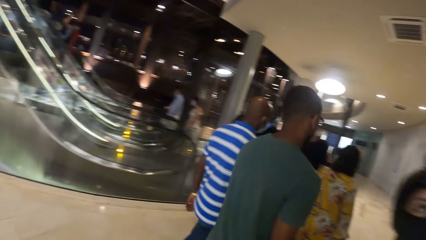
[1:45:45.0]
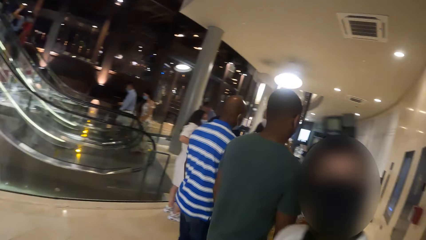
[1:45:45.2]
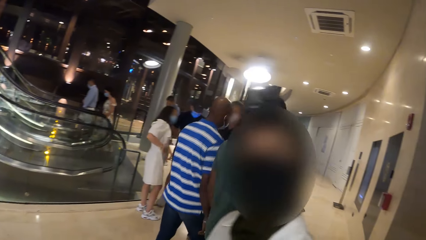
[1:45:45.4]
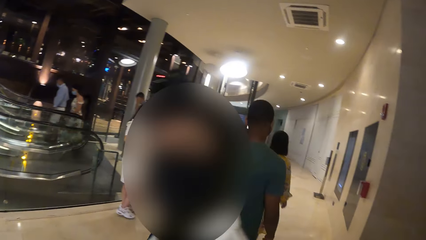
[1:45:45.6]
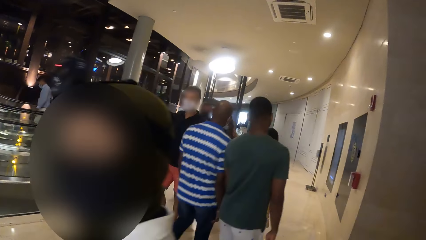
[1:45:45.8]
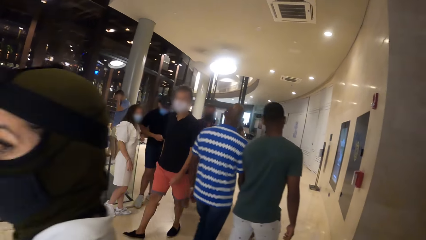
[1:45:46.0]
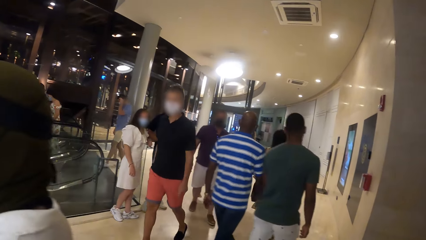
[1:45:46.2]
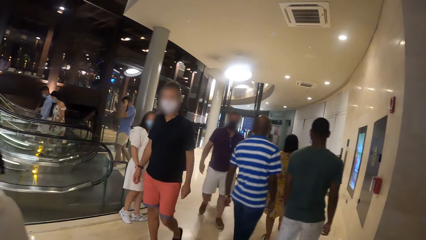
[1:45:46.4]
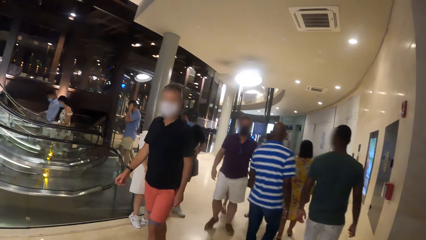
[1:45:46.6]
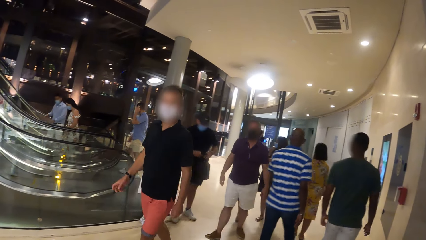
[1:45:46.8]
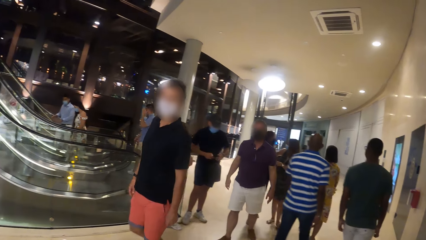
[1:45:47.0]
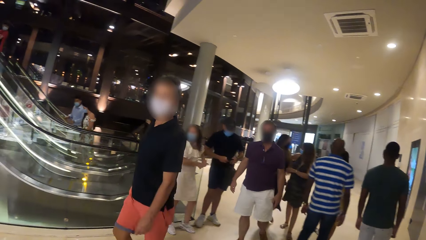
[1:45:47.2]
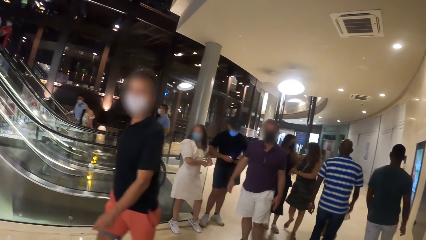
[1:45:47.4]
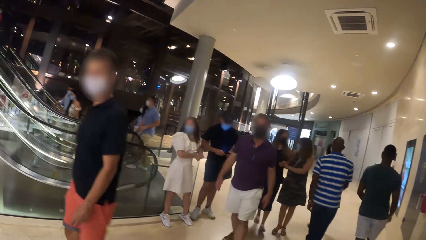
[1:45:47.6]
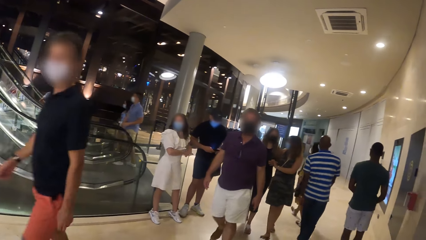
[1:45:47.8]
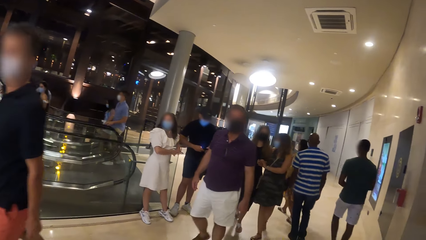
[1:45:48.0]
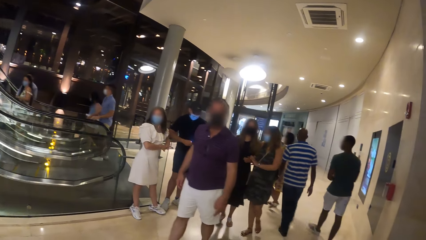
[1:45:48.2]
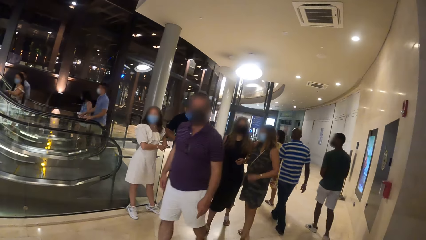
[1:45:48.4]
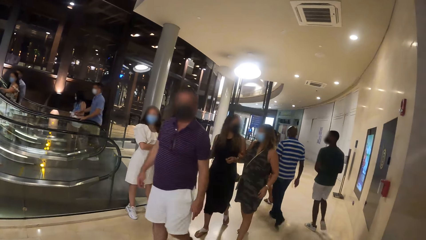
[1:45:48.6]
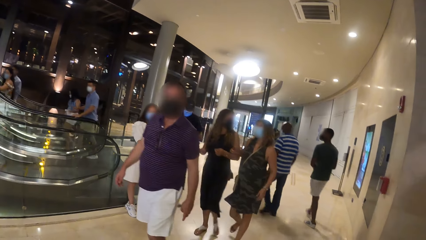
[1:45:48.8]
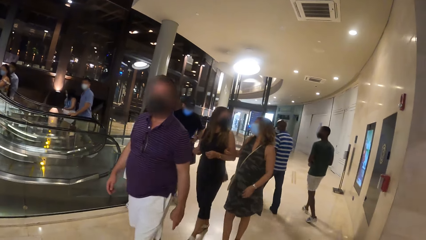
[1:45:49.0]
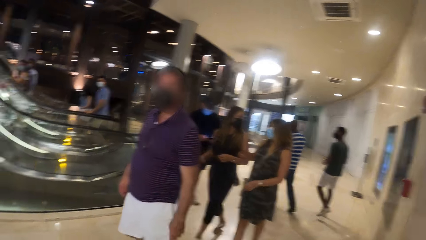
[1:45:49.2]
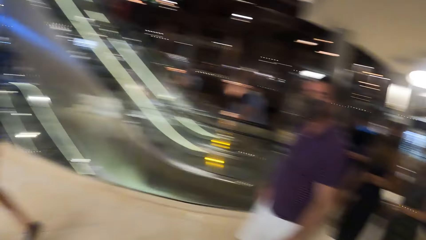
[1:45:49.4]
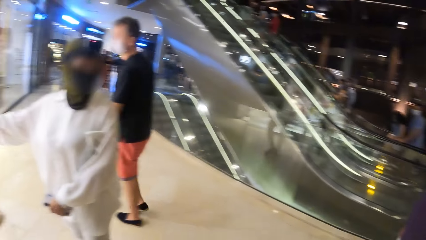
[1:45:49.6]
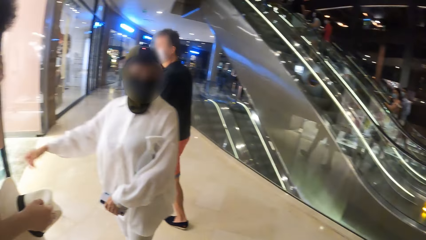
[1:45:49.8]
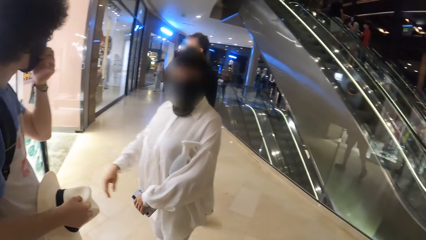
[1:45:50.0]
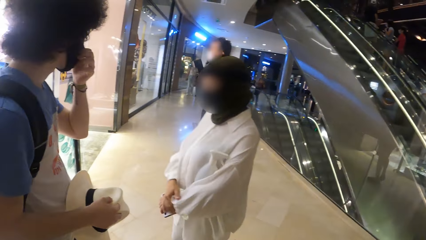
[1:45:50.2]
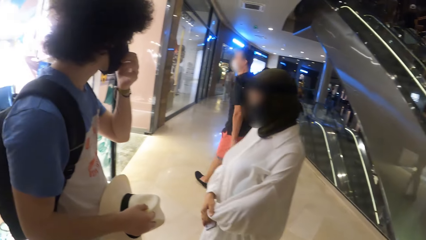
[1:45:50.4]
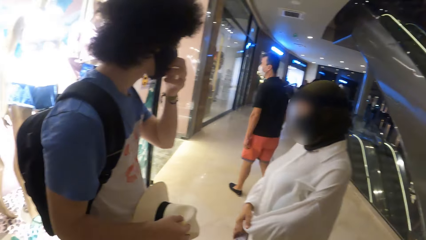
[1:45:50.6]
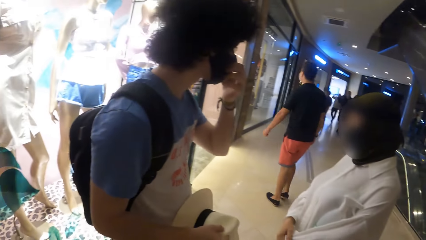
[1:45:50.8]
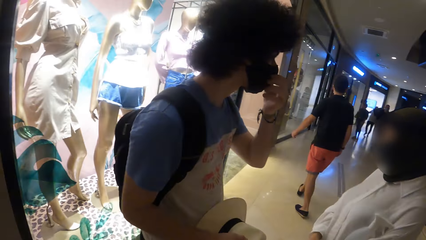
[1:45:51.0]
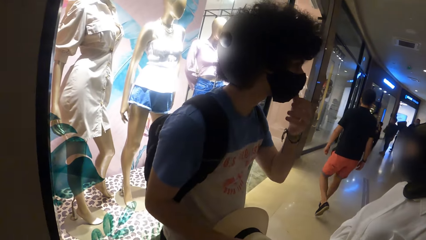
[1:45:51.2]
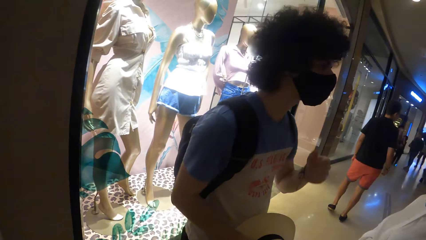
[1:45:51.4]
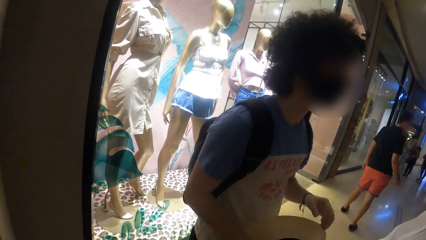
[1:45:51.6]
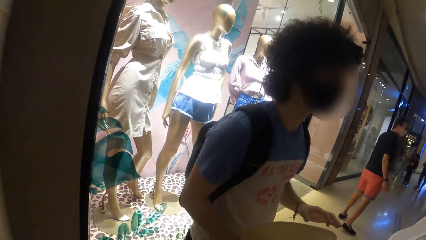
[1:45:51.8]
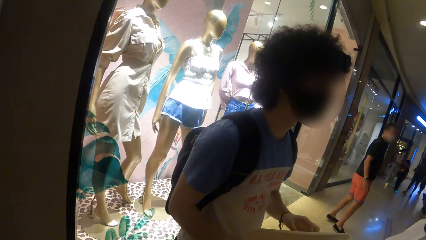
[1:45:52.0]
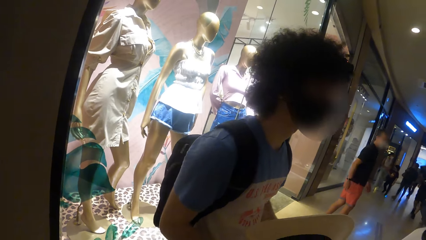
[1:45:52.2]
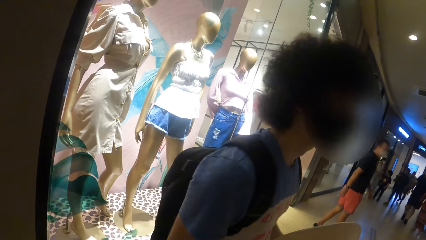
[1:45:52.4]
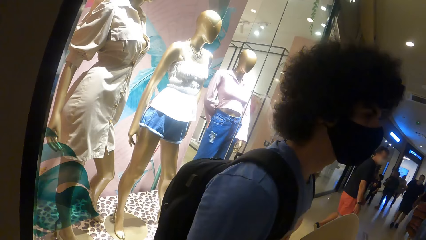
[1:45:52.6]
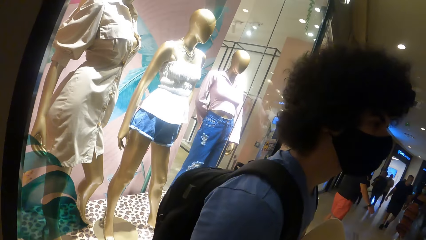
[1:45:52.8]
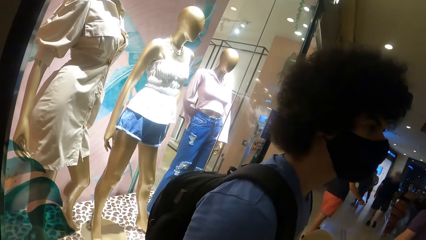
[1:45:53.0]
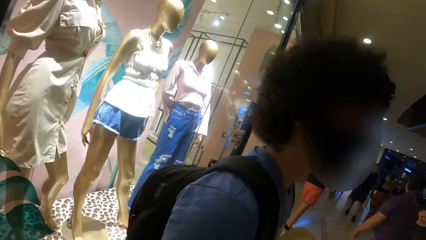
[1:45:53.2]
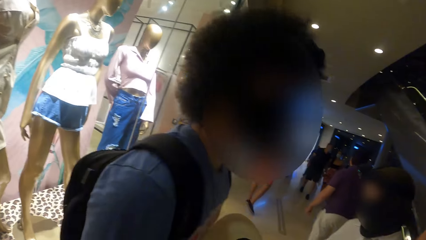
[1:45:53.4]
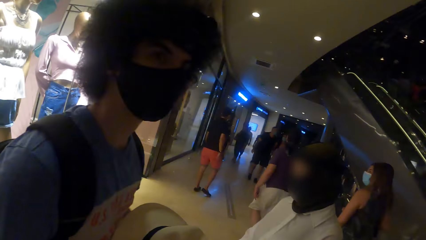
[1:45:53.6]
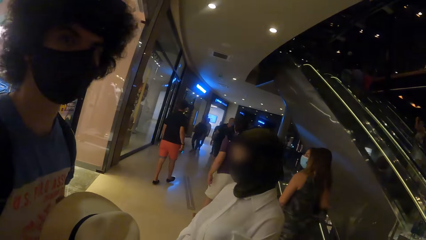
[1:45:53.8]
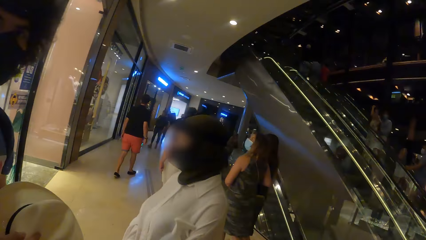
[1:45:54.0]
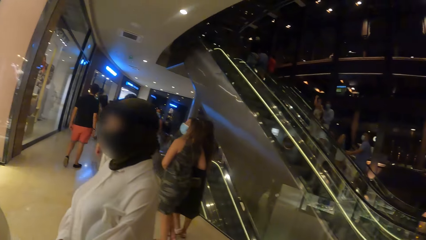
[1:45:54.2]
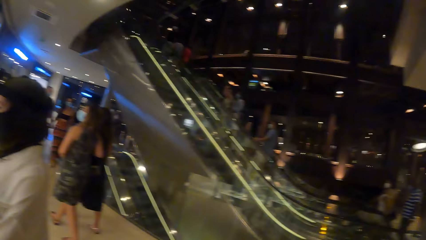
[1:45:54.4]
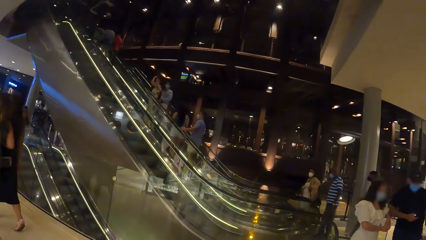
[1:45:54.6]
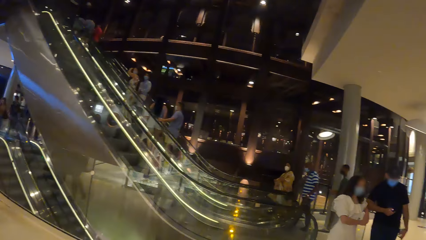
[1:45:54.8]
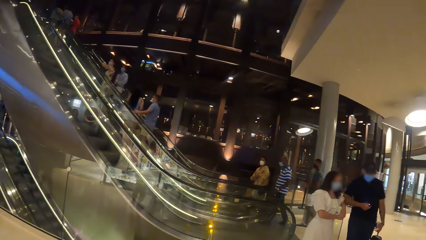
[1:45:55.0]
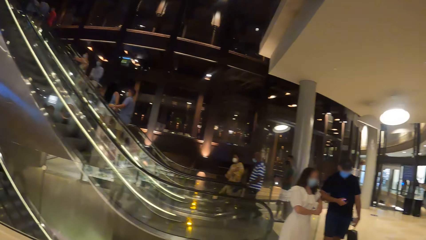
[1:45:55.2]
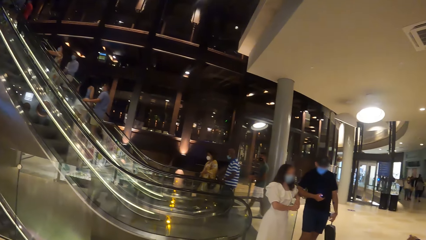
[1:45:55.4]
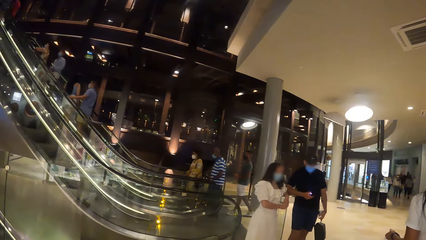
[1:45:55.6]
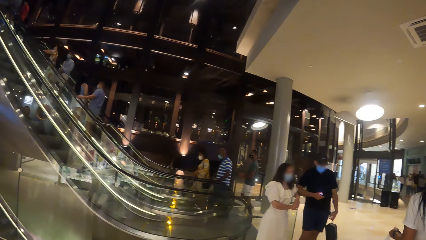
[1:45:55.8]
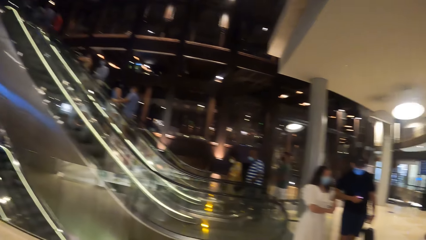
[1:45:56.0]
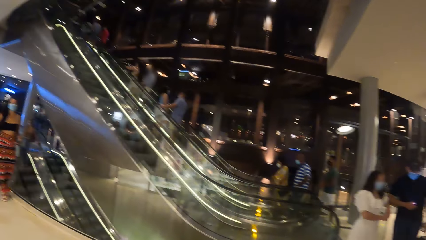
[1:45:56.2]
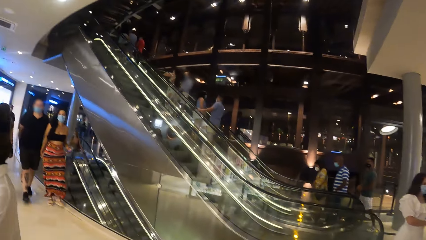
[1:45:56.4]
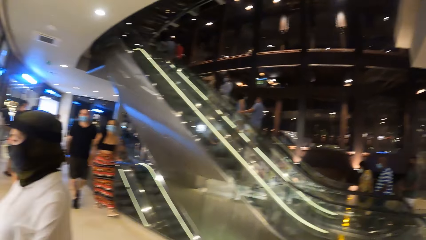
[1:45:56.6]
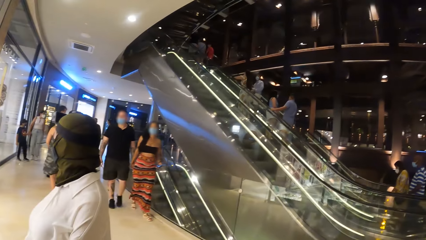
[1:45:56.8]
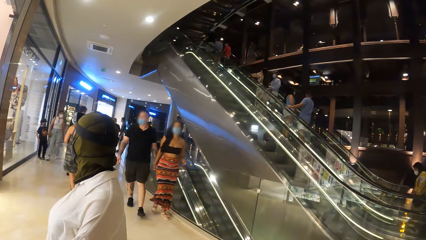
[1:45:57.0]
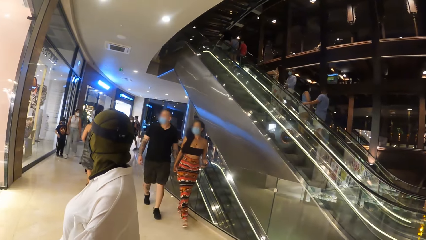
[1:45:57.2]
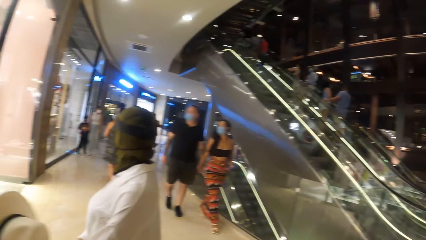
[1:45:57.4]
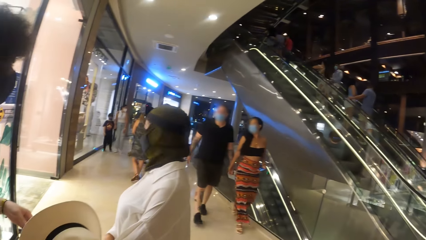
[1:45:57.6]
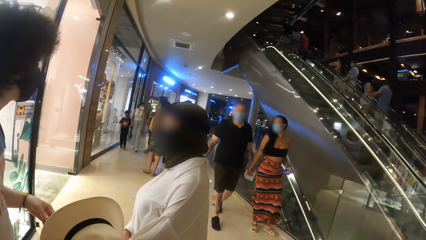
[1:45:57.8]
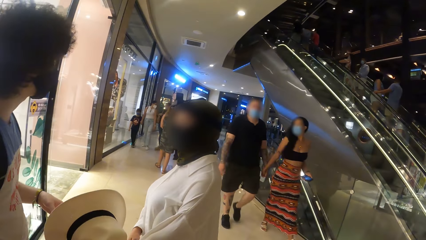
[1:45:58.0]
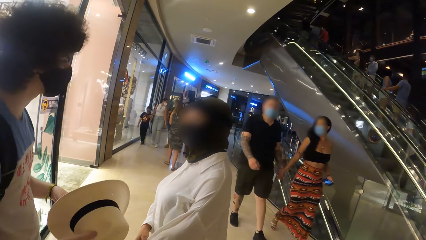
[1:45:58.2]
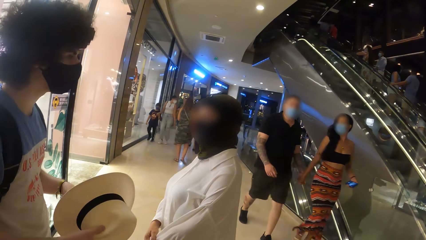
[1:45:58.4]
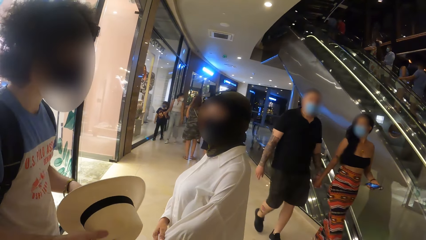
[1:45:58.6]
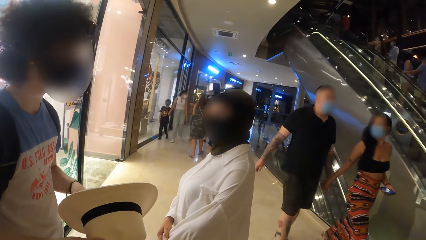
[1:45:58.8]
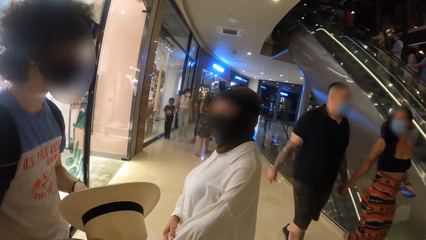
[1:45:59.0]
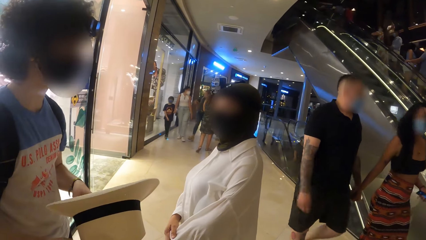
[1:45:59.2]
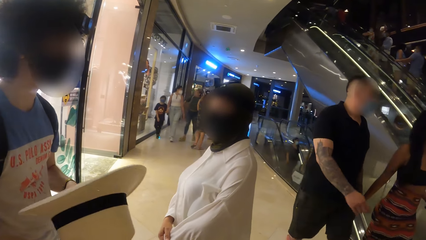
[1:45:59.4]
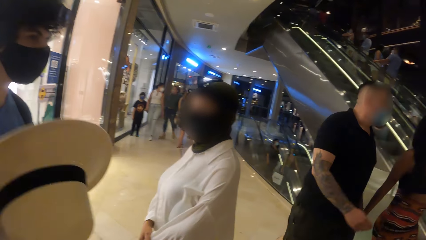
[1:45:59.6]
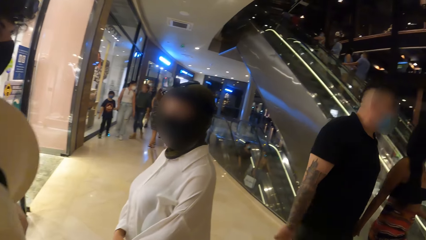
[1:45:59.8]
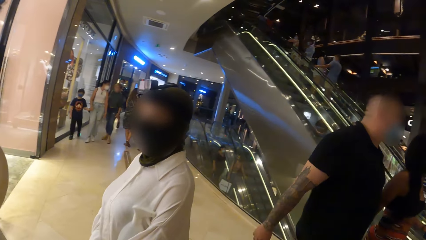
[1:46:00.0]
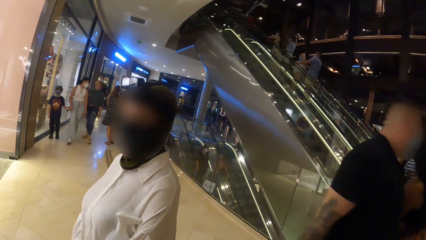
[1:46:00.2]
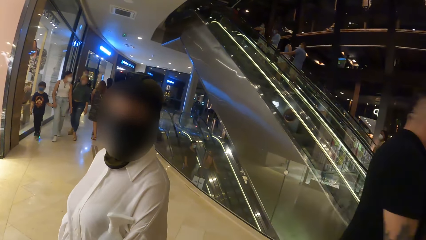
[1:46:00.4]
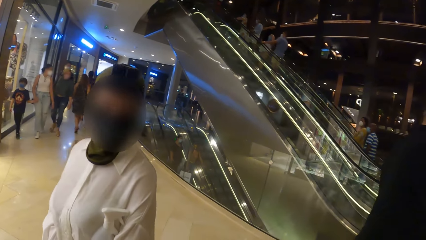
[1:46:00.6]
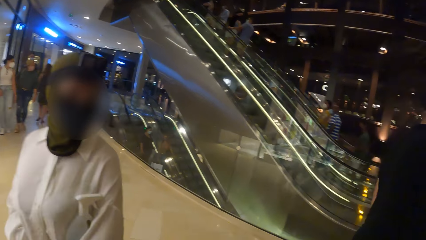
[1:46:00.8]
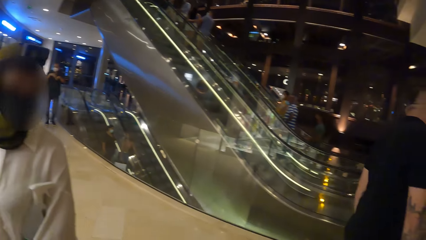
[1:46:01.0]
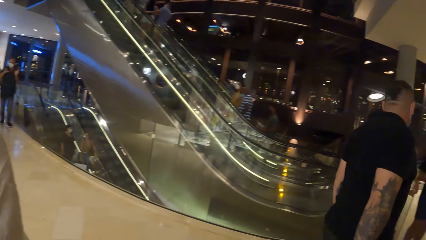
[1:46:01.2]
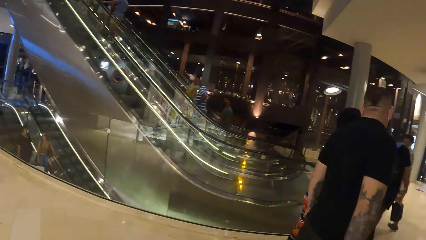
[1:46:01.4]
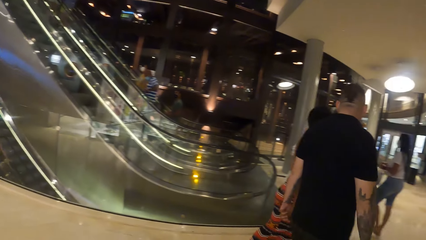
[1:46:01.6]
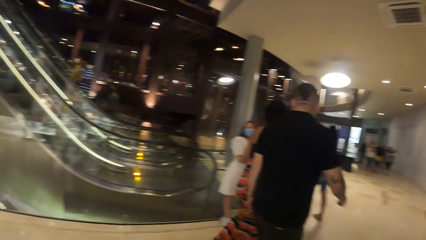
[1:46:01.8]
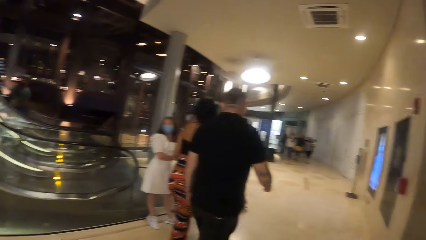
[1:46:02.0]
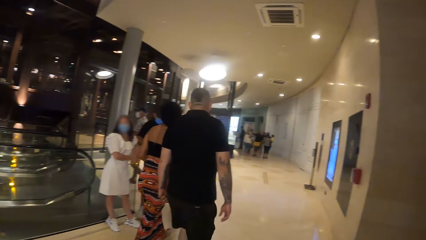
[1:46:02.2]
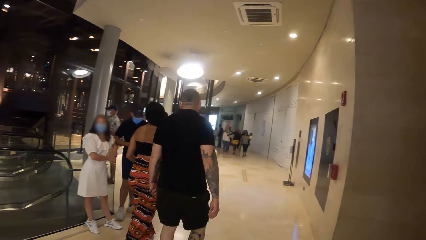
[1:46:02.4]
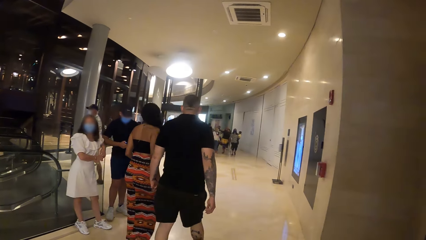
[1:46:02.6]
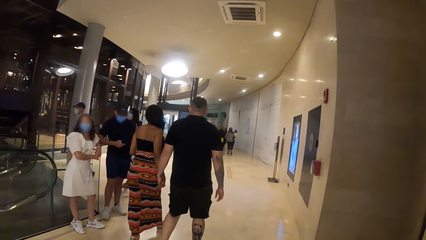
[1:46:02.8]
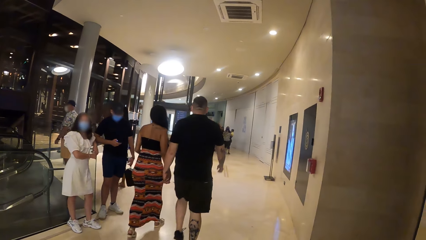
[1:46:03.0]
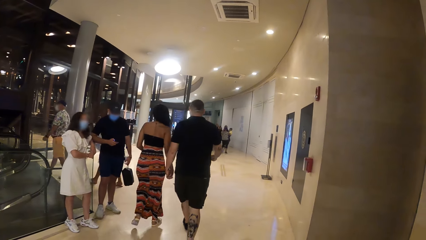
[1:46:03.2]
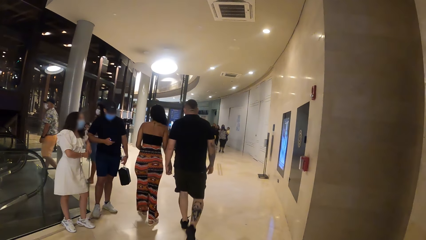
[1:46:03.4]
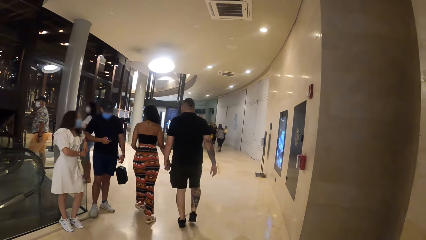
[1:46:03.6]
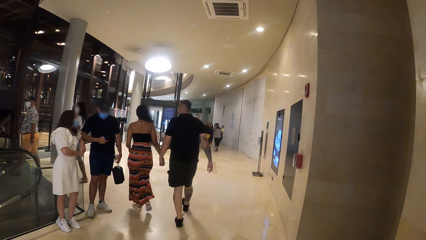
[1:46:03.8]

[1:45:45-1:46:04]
The woman gestures with her right hand. The man adjusts his facemask with his left hand. The camera wearer looks around the building. A person dialogues with another person.
